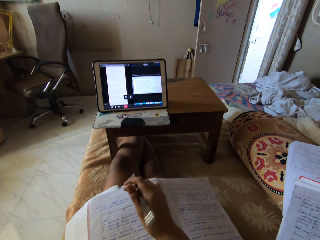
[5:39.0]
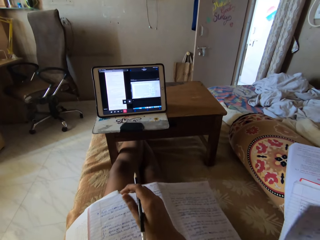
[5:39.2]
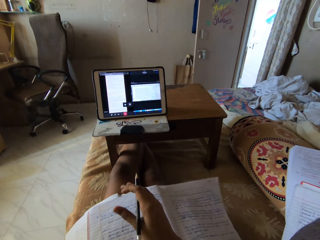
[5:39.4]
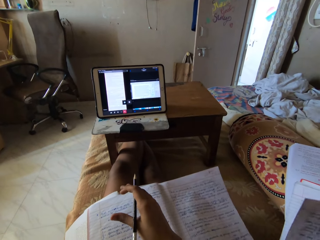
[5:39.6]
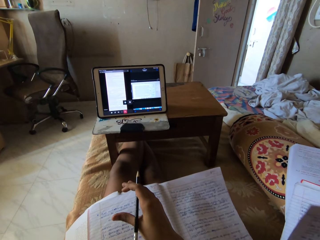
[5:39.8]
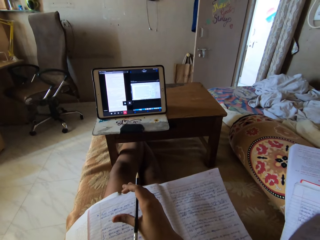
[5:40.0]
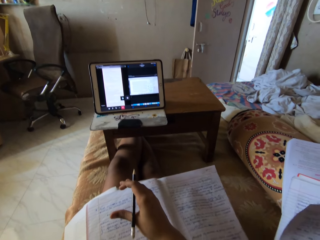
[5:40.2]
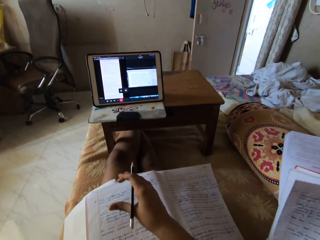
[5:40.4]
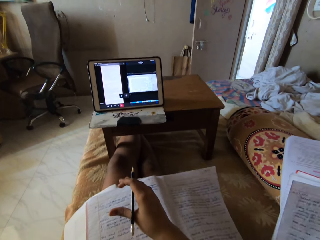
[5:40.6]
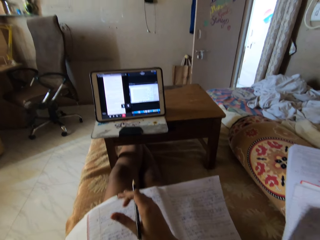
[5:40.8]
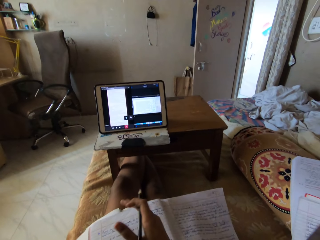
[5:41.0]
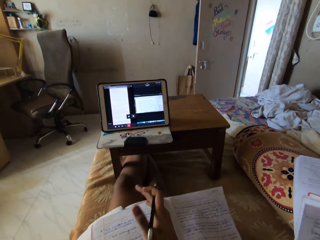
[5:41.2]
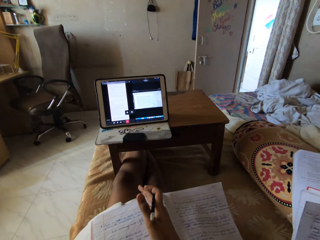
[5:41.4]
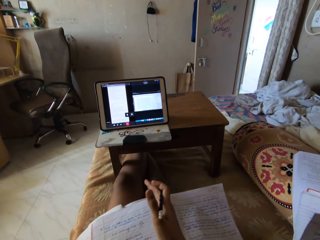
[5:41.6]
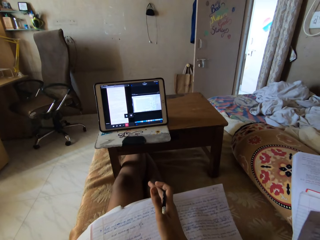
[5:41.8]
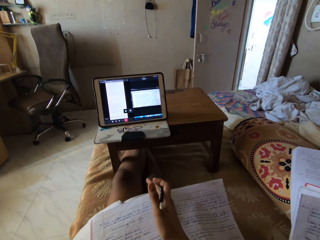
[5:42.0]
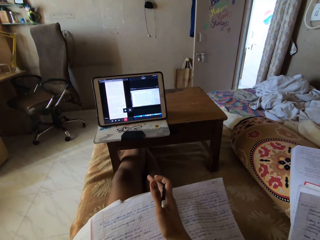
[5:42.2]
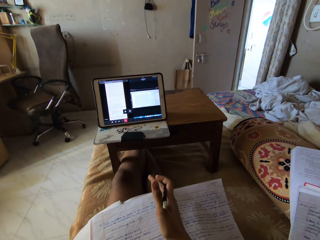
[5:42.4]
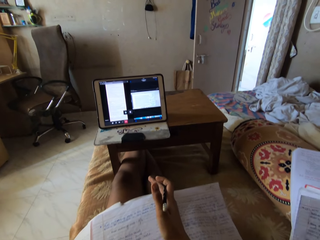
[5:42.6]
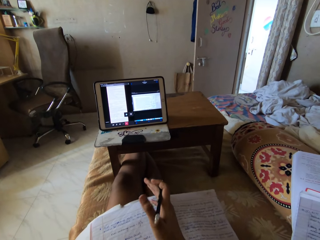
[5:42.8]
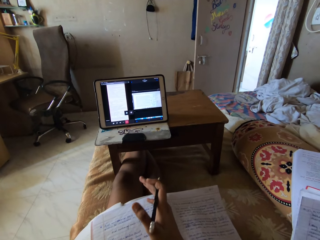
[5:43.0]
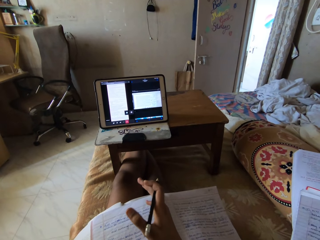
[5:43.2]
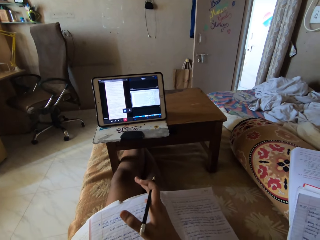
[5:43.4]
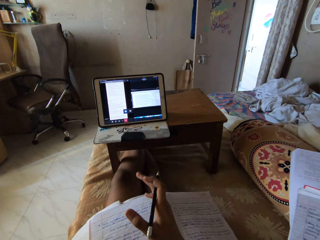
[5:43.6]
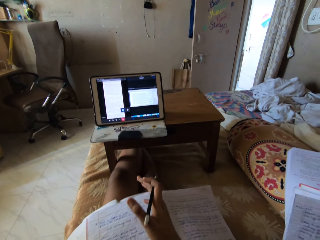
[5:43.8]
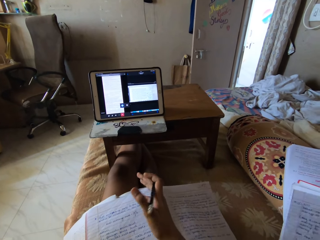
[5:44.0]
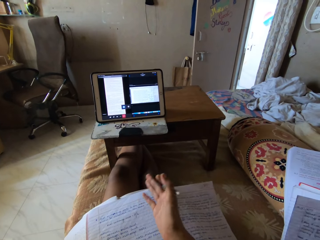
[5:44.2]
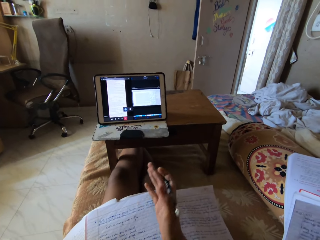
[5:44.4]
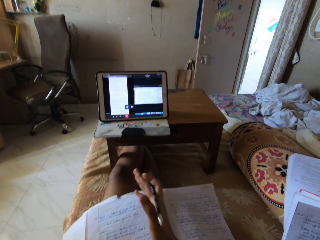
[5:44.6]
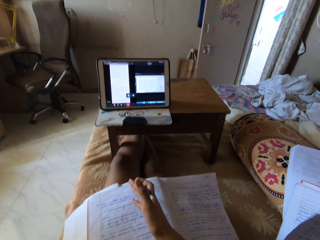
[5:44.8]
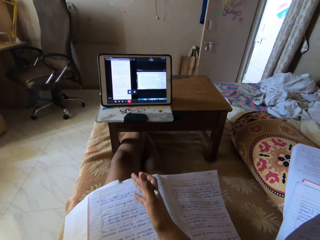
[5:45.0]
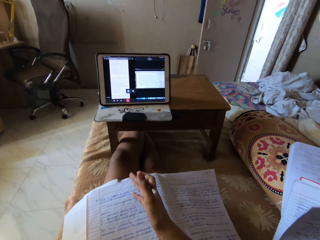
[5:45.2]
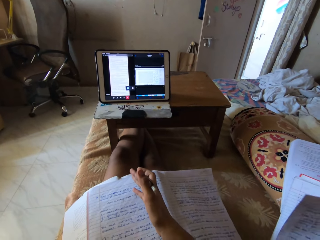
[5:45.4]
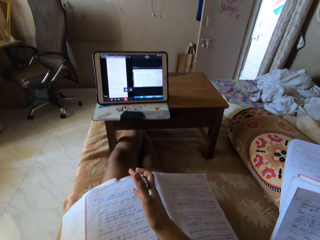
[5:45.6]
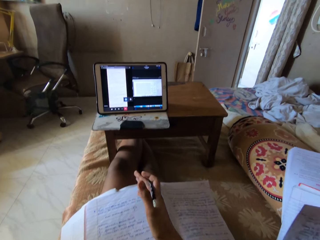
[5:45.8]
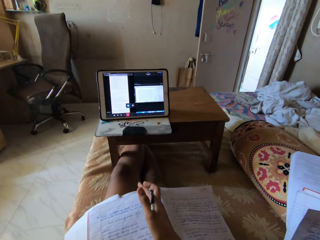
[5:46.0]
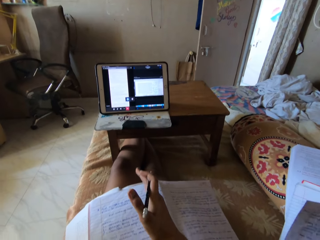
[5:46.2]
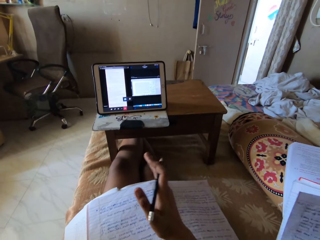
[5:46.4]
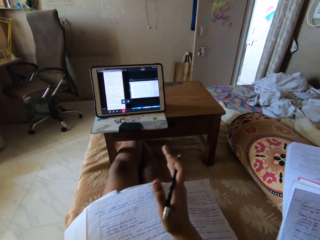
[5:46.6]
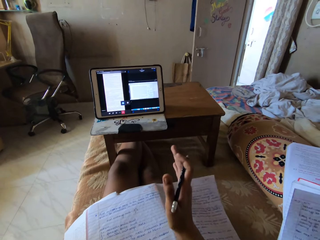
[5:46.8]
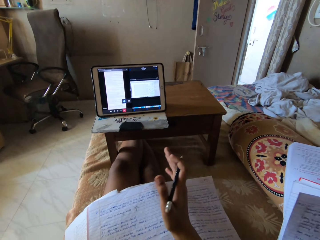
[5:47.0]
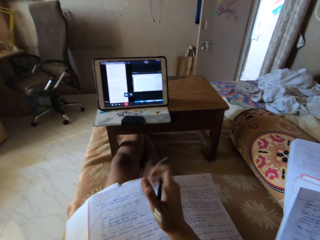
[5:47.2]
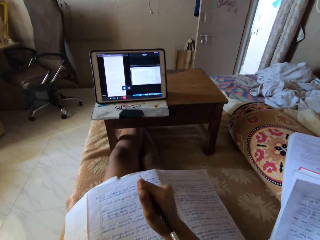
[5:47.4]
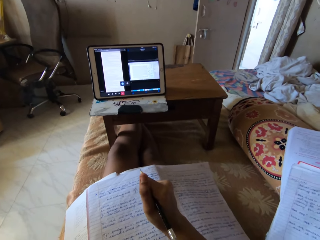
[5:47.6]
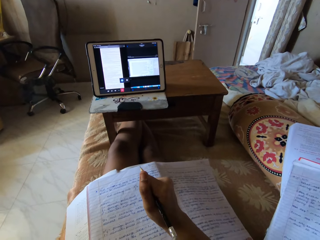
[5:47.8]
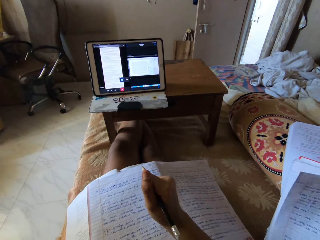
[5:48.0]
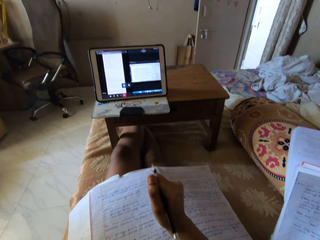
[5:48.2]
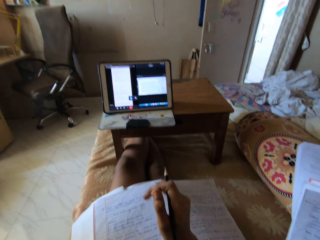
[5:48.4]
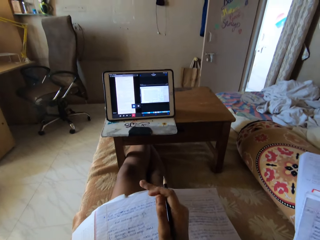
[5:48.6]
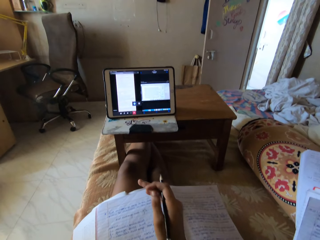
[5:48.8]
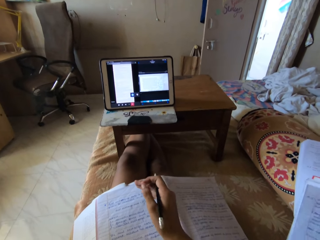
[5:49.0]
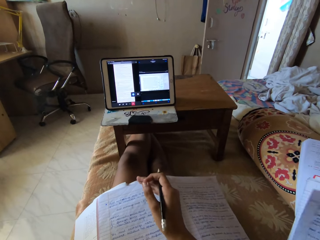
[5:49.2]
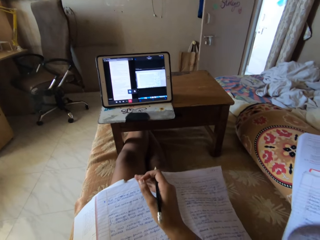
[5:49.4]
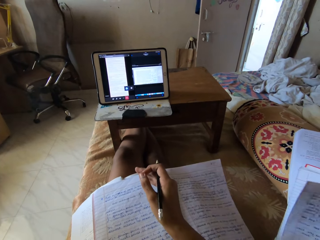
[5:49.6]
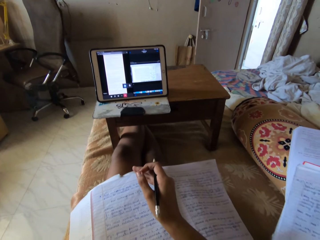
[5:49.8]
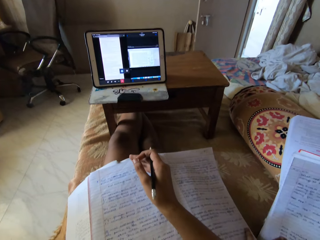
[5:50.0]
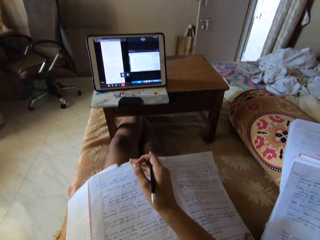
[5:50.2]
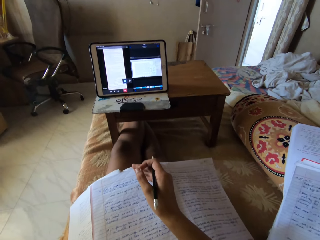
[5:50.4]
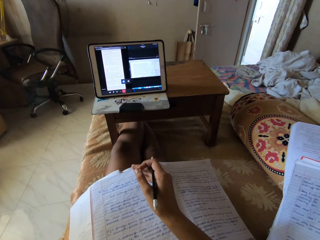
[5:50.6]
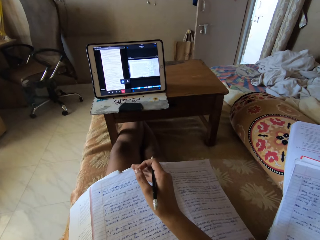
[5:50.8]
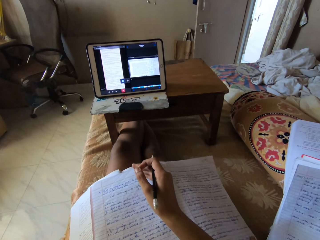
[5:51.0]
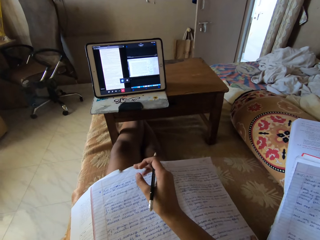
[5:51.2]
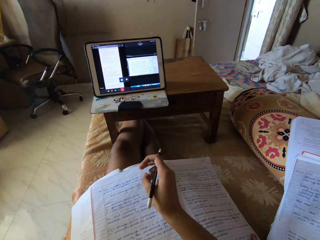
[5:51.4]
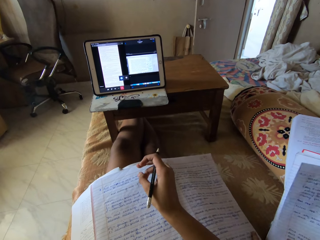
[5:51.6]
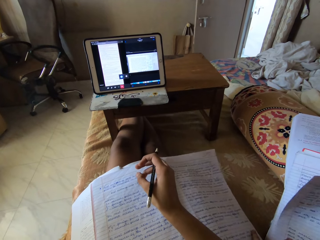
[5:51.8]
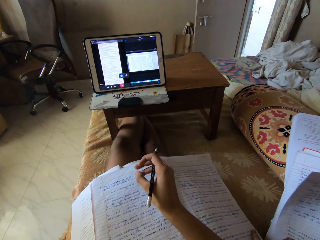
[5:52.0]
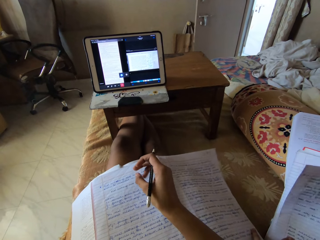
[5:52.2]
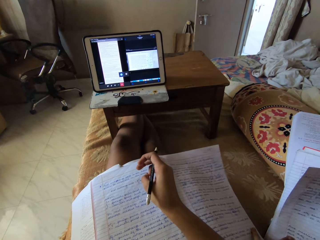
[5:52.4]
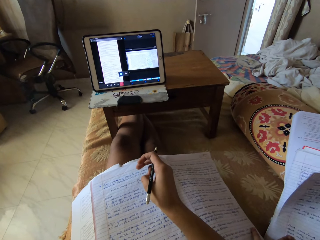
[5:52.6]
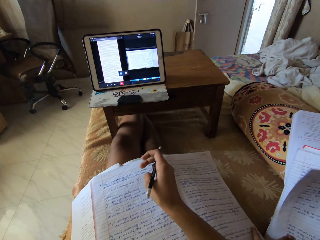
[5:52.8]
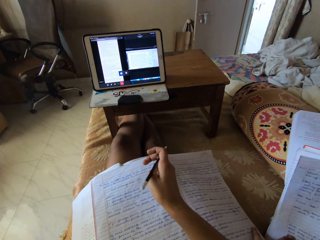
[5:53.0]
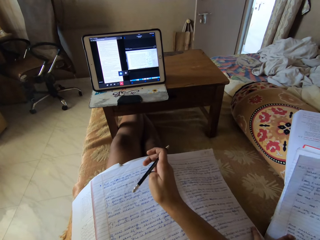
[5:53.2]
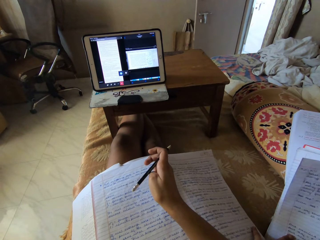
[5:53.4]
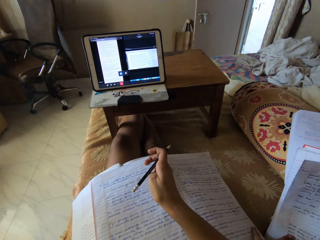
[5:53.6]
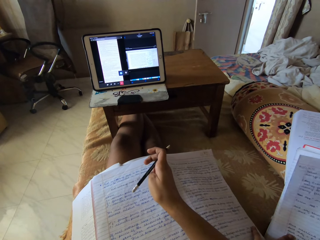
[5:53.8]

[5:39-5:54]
The camera wearer moves a pencil. She makes hand gestures with her right hand. She moves her right hand. She moves her right hand again. She makes a fist with her hand. She moves her right hand.

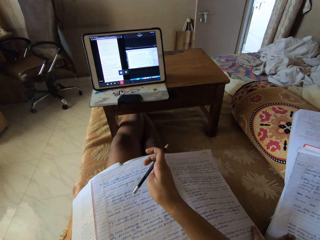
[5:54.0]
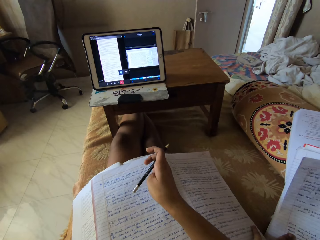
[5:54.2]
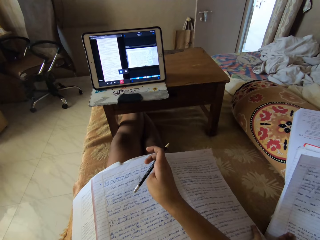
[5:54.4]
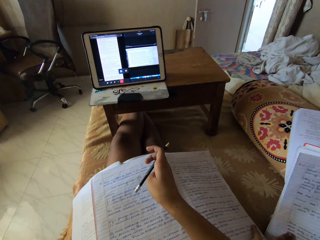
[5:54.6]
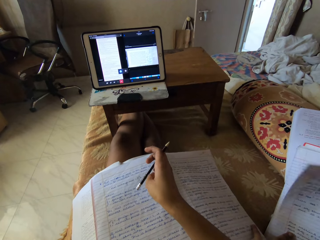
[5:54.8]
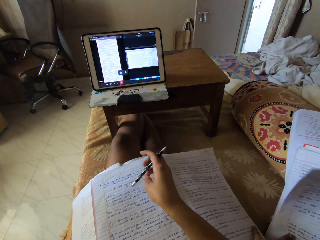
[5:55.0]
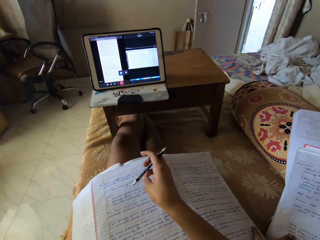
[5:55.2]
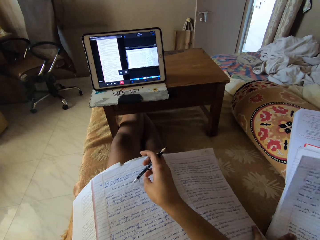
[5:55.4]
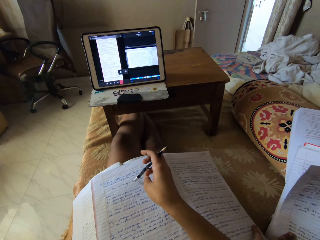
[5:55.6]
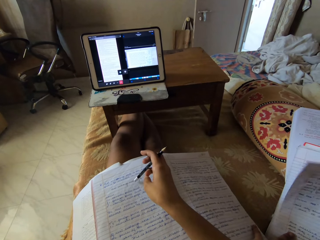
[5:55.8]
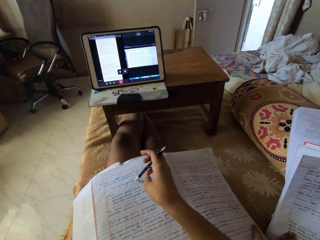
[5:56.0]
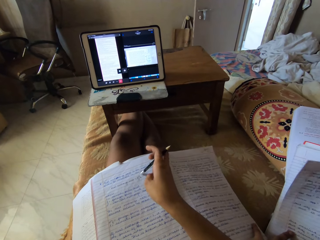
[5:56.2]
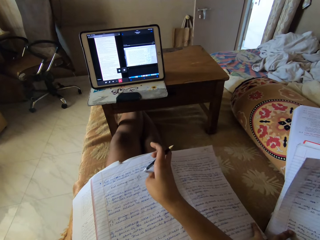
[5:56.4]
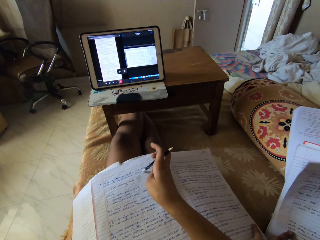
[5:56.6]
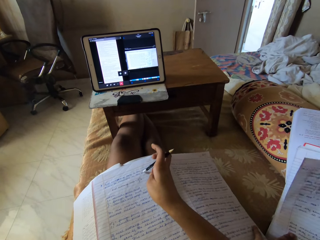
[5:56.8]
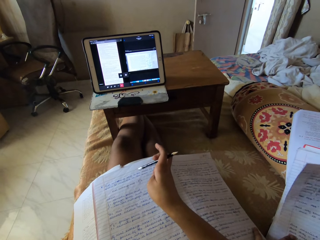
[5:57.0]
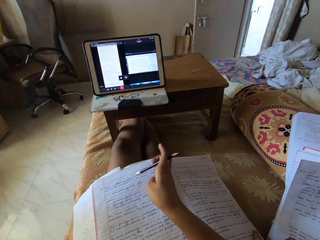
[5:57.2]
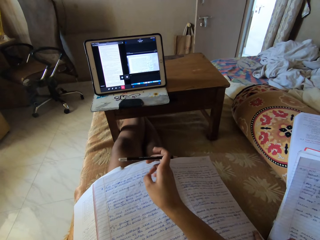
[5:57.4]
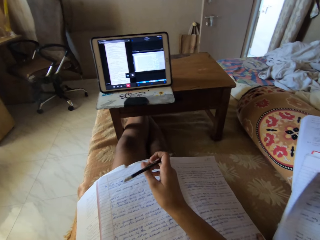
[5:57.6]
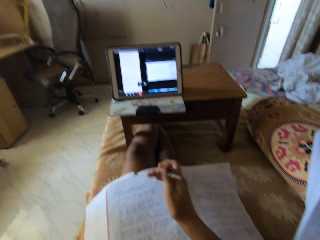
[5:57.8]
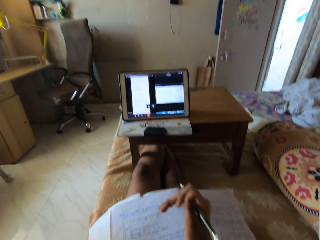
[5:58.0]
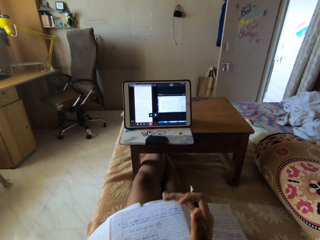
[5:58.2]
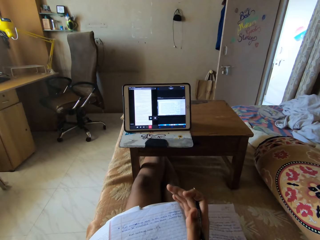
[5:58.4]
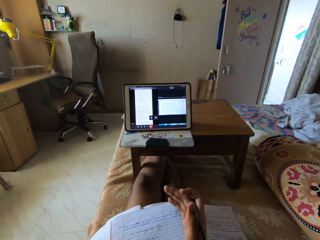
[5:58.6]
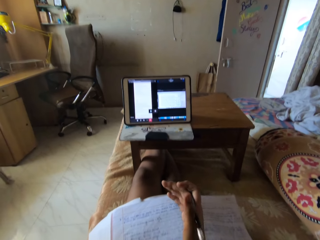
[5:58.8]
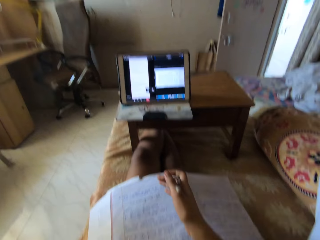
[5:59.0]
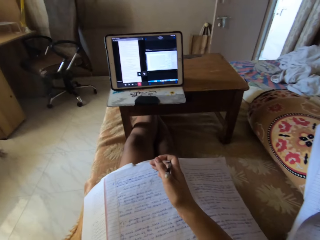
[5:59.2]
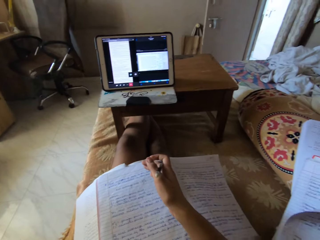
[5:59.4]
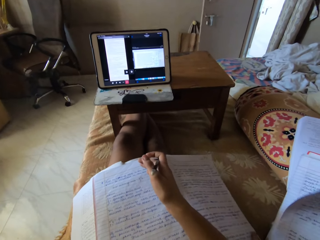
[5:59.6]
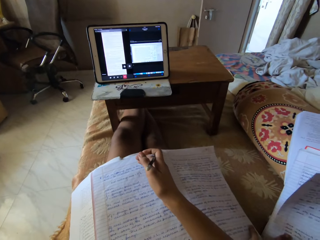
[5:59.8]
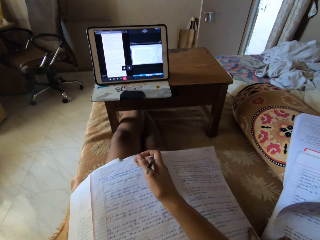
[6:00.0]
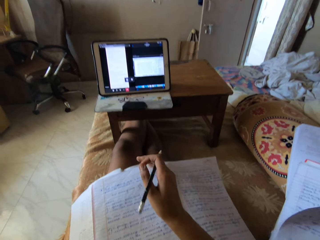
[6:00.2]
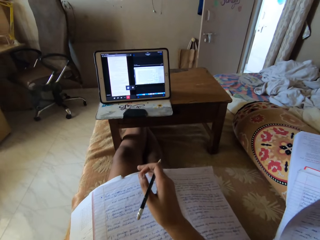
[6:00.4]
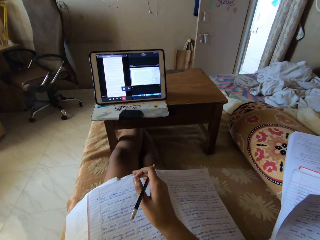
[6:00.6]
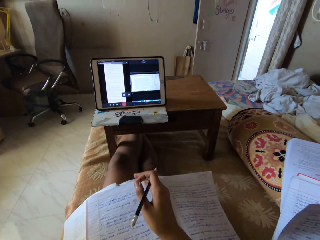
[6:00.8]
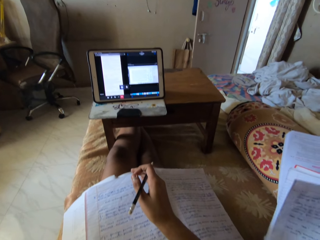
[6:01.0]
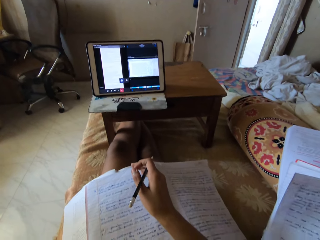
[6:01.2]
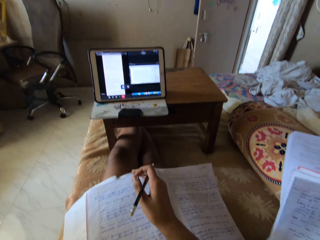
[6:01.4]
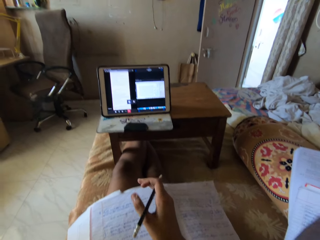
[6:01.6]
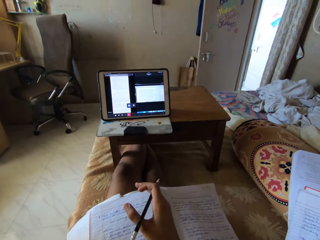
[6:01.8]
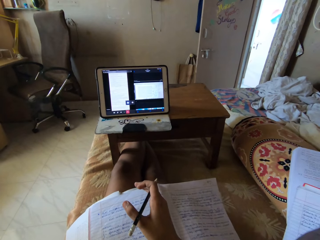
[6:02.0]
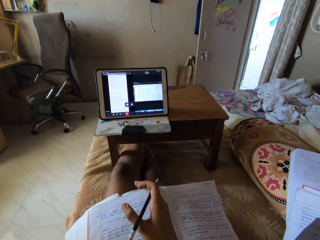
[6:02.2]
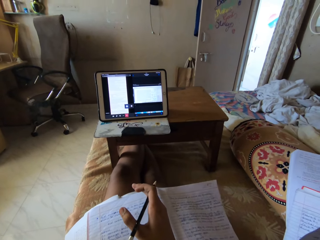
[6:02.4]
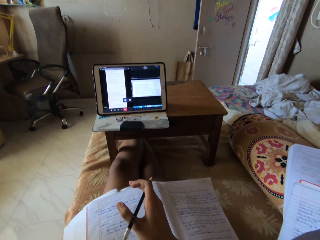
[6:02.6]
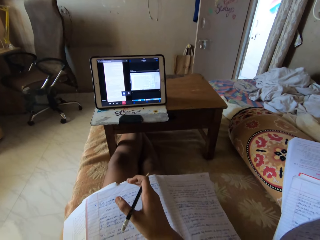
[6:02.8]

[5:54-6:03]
The camera wearer moves the right hand. They turn a pencil. They move the right hand.
